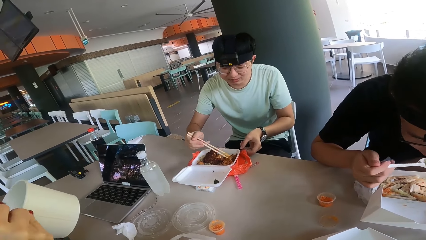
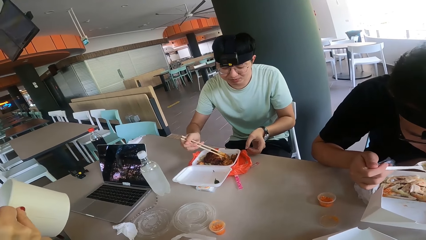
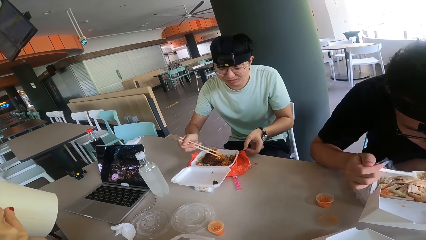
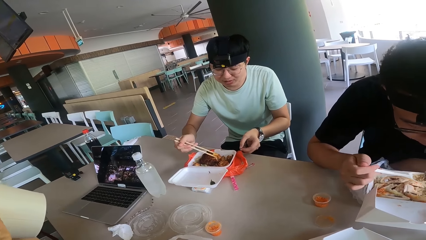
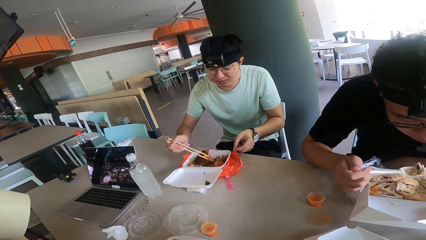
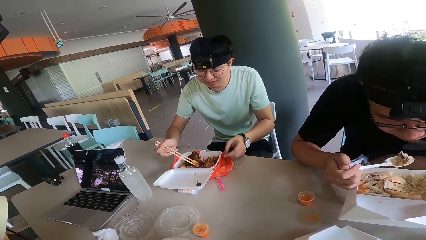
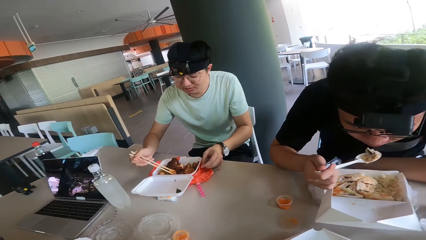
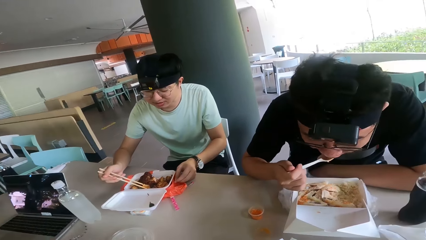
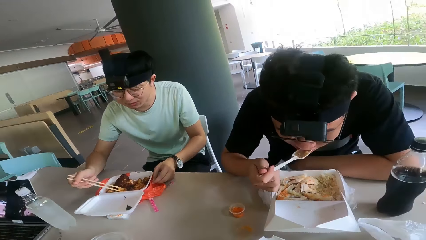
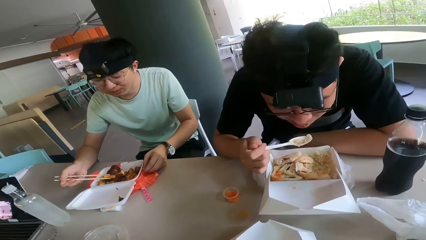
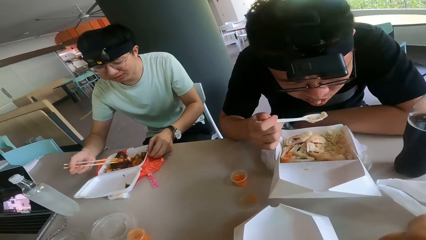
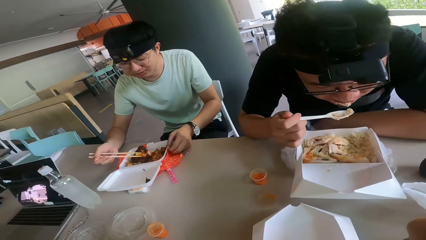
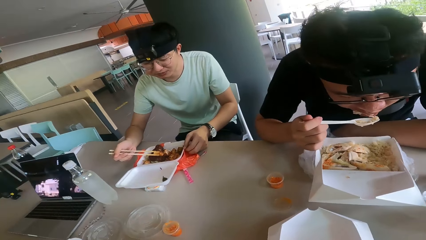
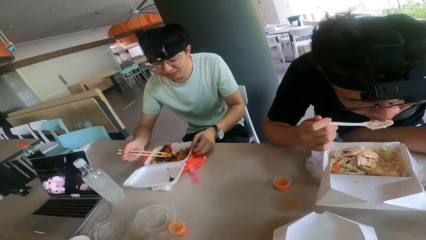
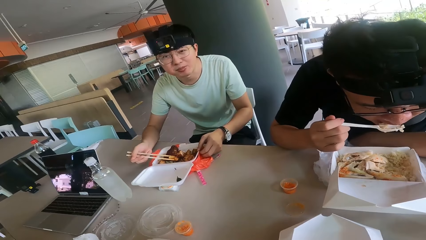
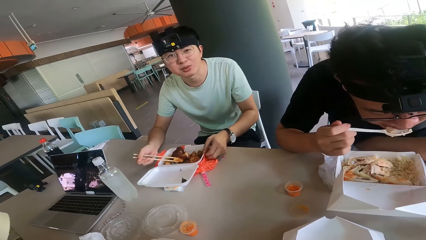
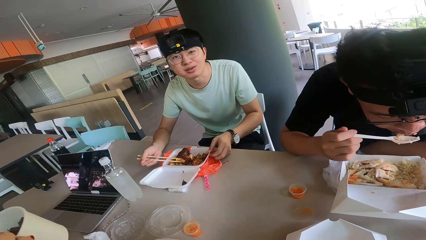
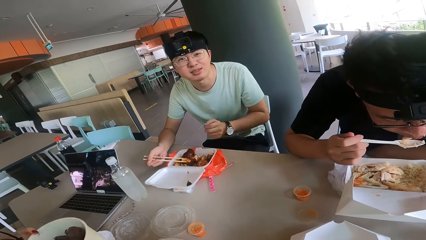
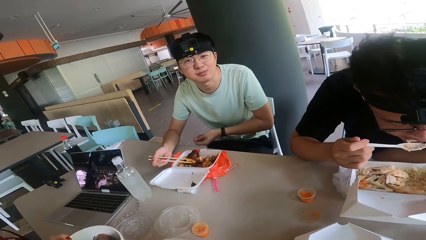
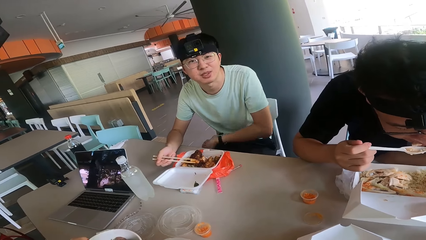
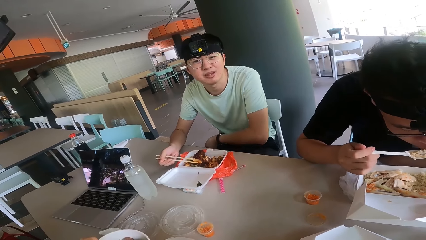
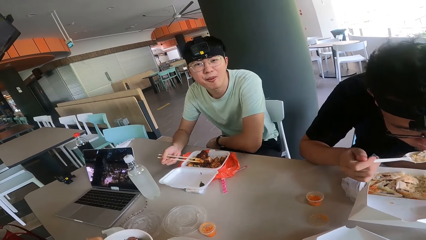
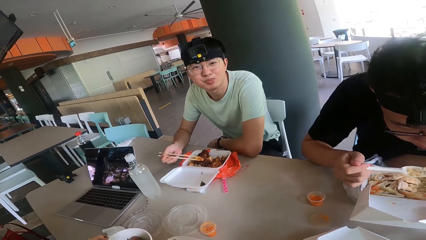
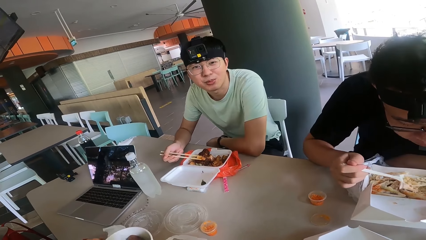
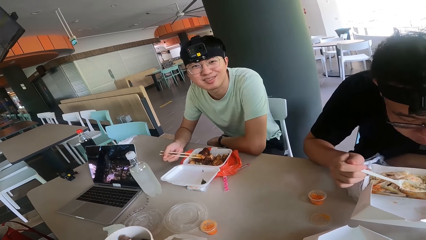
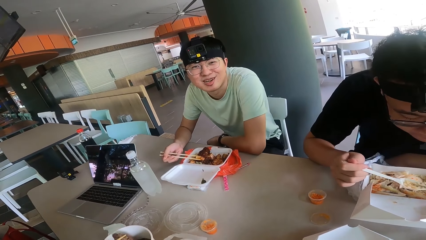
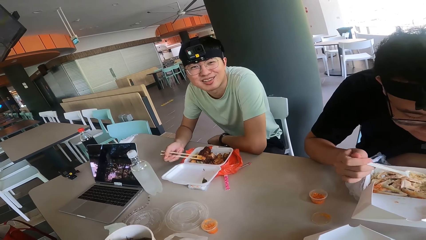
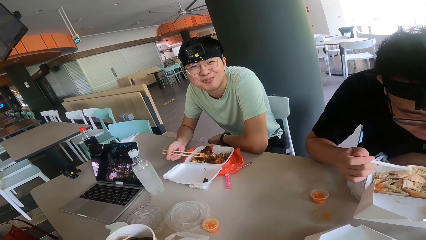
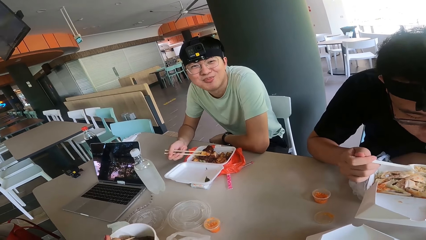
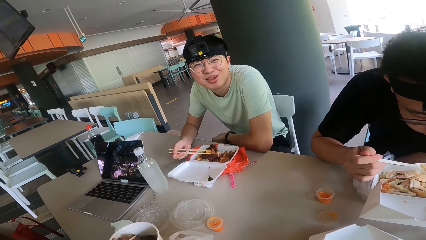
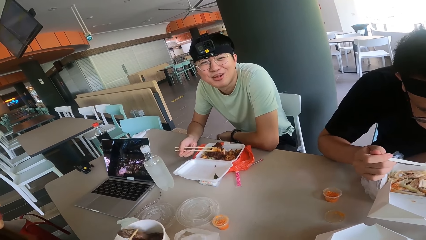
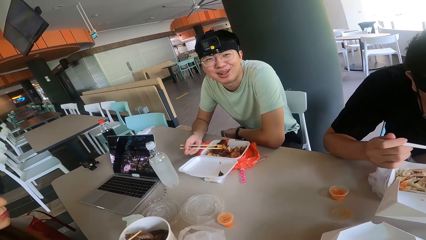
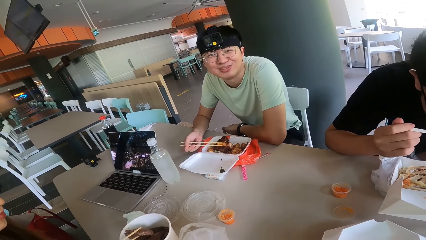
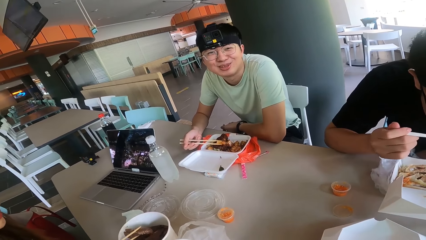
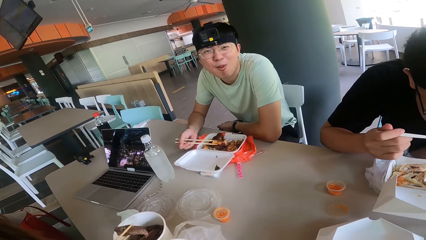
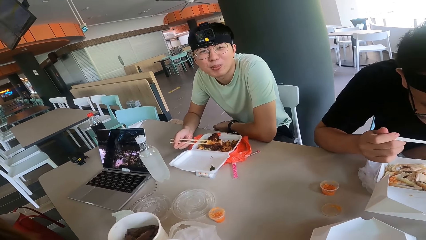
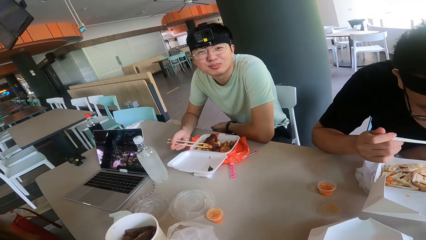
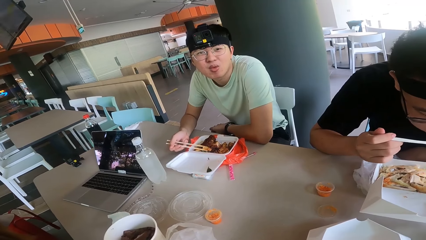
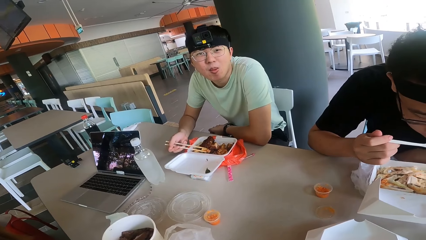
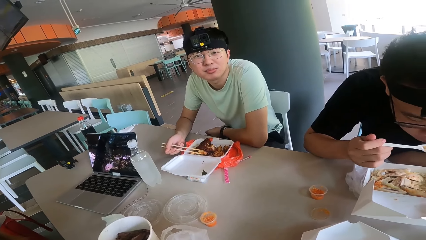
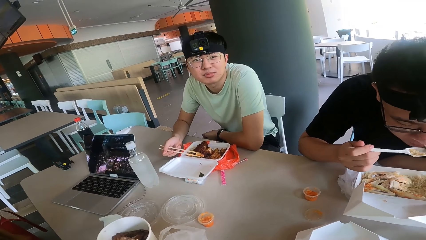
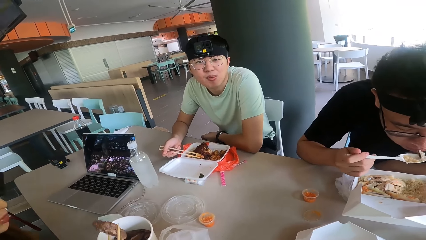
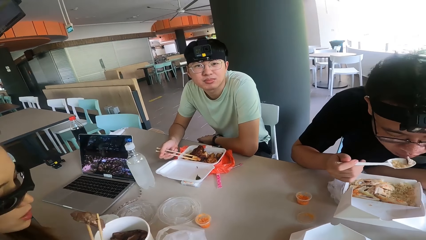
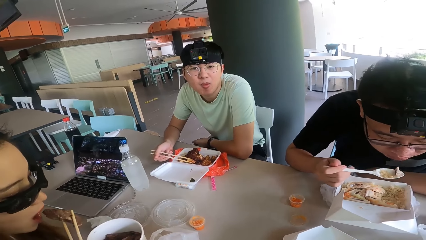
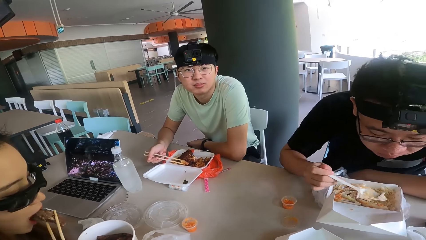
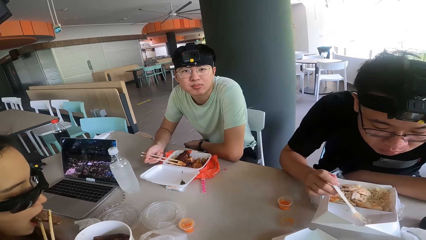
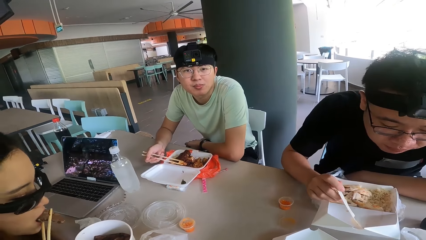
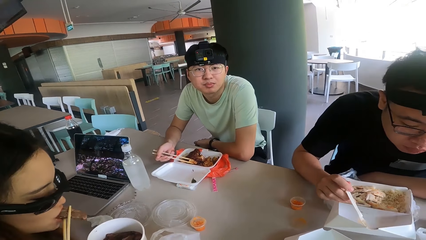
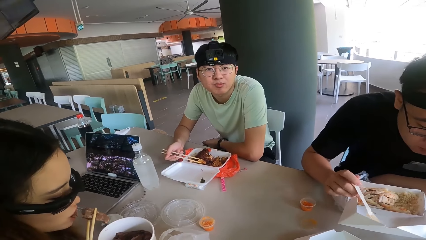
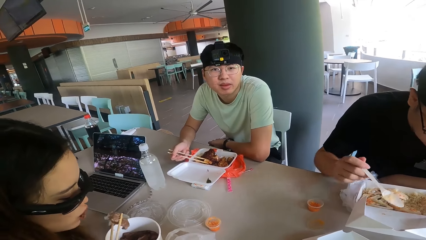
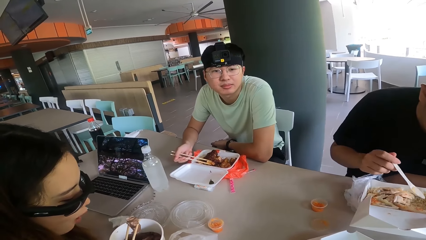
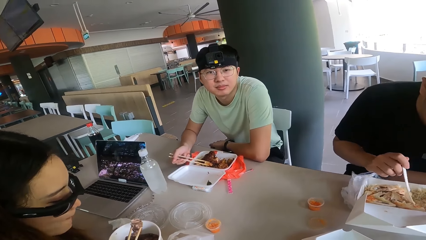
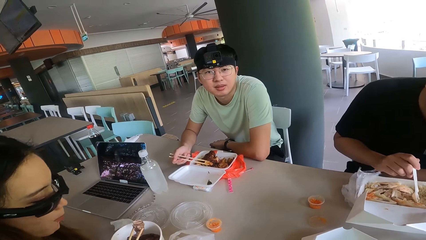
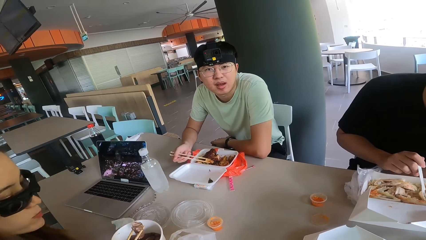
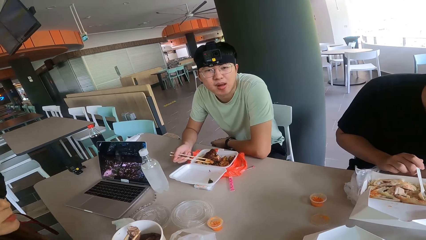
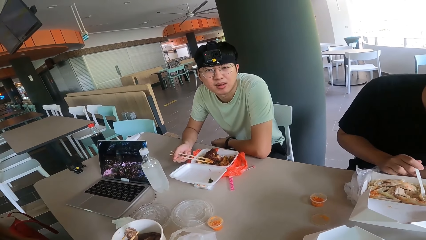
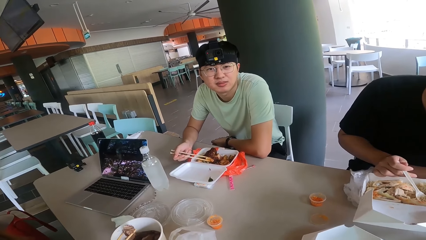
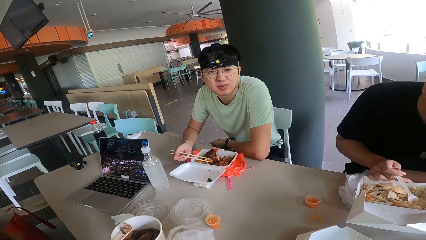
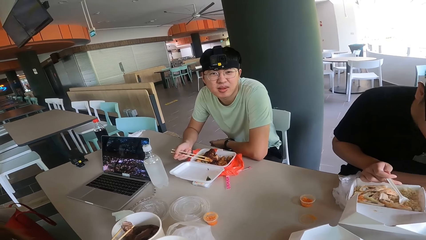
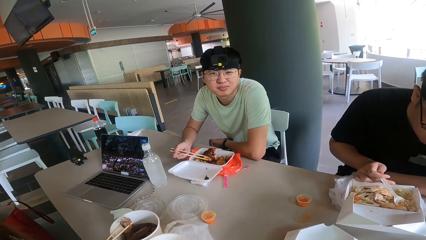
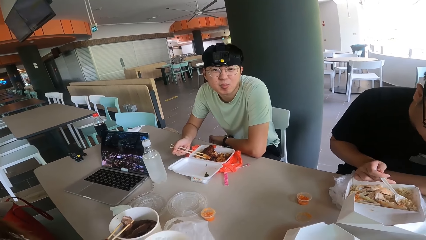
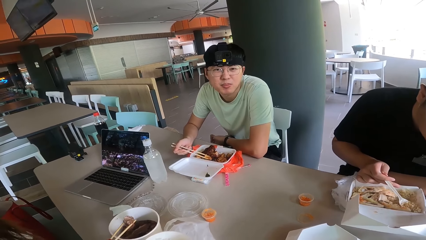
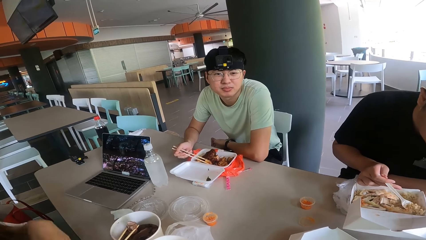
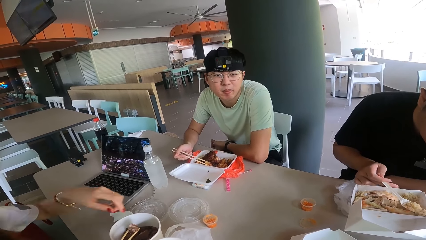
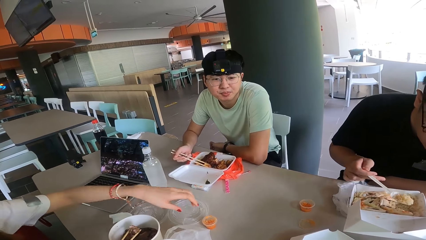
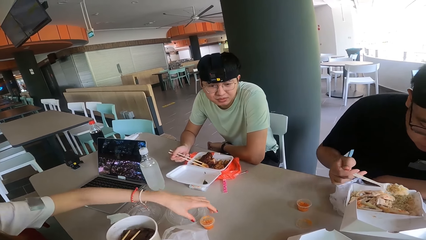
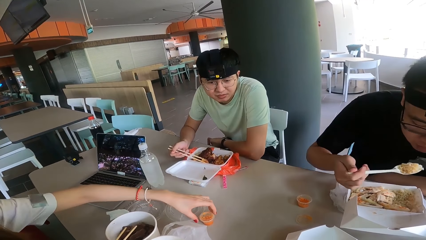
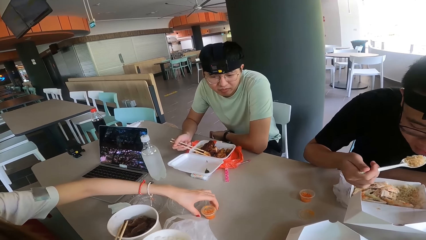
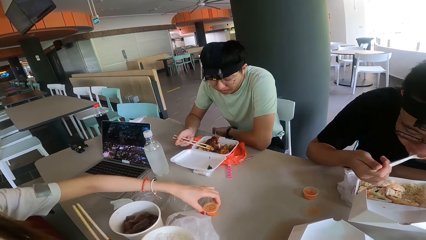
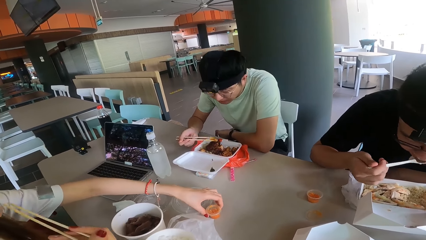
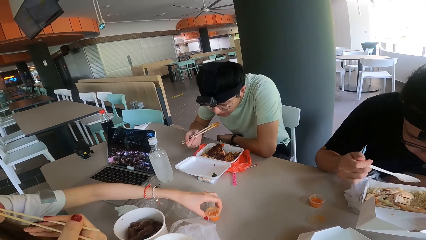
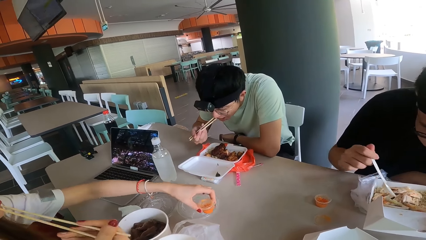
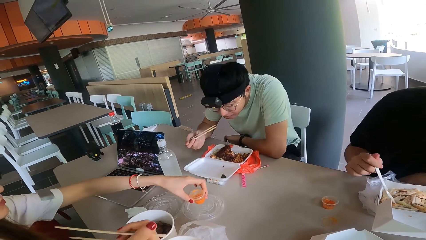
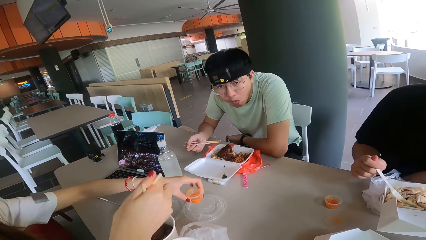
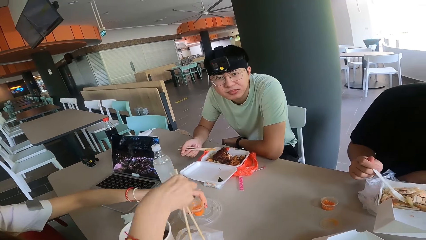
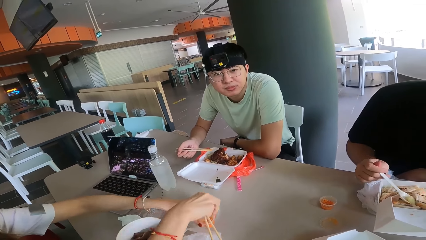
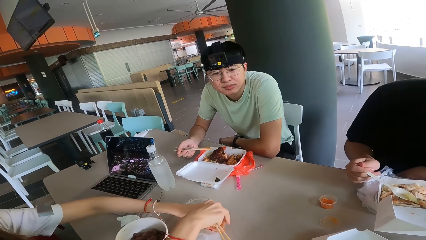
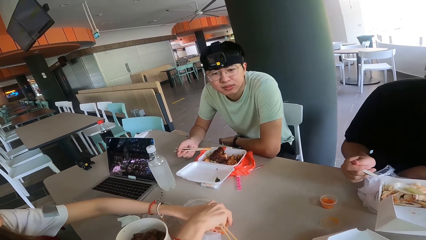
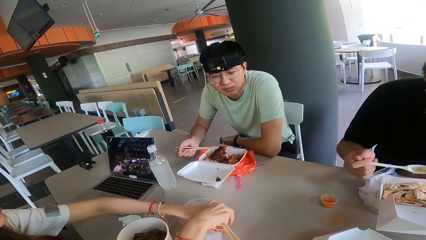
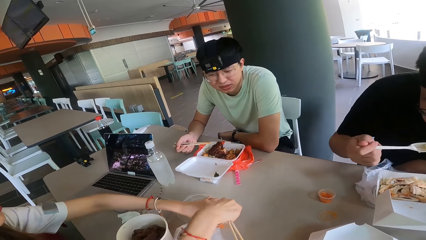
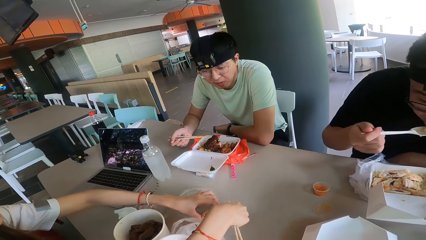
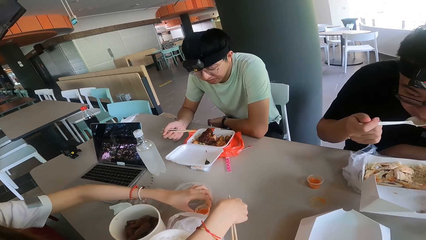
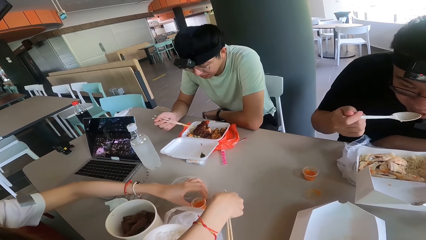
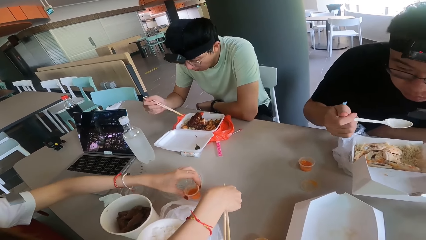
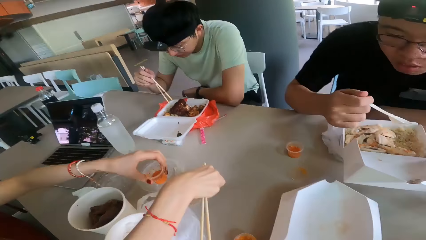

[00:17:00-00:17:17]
The camera wearer looks at a man. They respond to the man. The man talks to the camera wearer. The camera wearer converses with the man. They look at the laptop.
